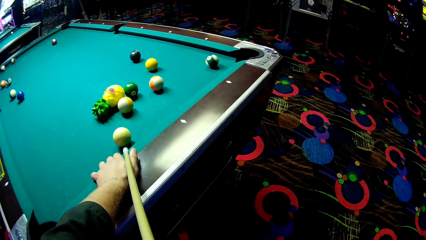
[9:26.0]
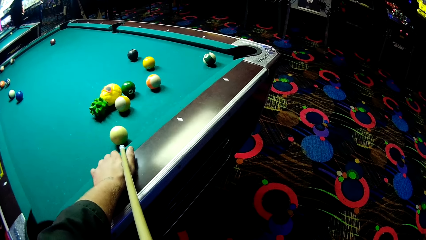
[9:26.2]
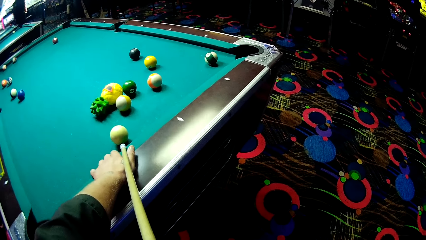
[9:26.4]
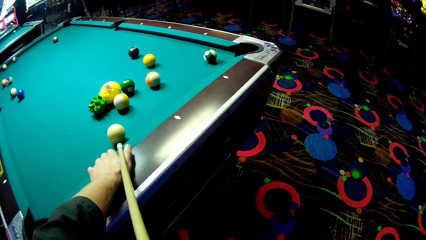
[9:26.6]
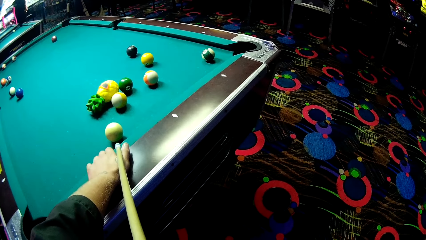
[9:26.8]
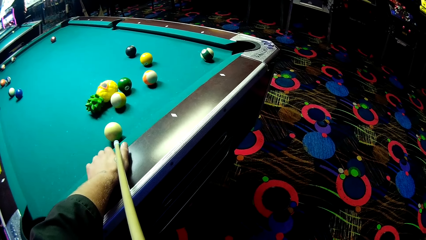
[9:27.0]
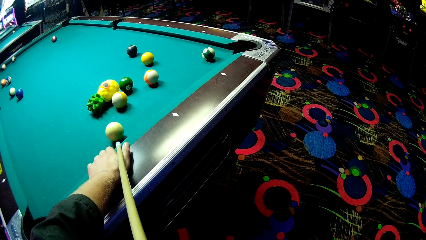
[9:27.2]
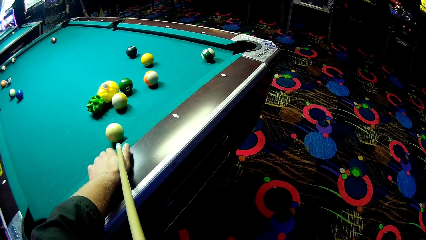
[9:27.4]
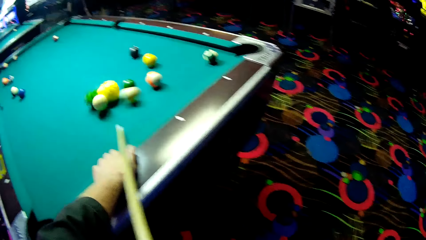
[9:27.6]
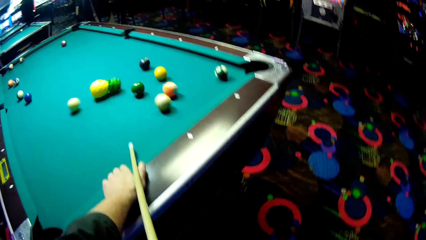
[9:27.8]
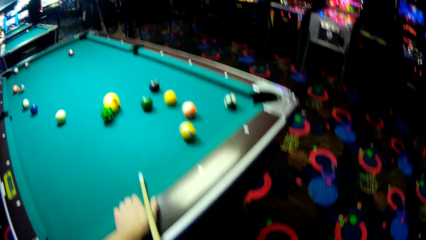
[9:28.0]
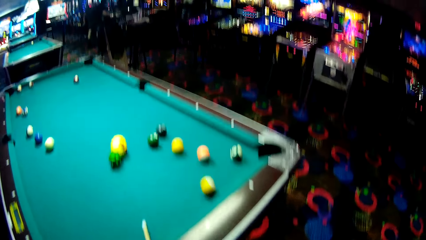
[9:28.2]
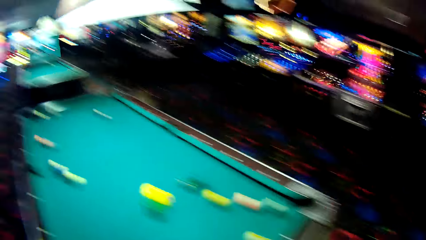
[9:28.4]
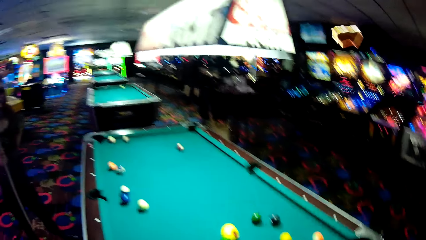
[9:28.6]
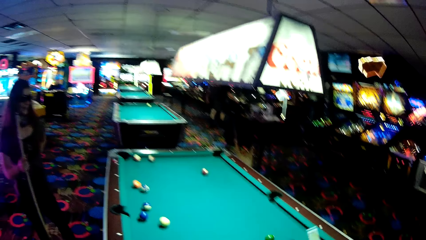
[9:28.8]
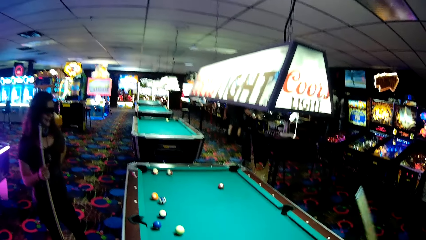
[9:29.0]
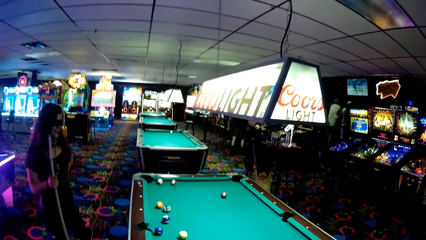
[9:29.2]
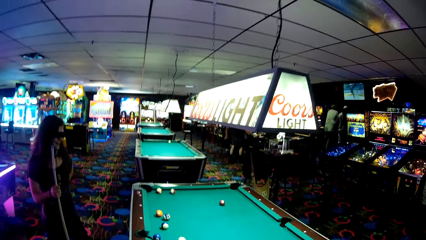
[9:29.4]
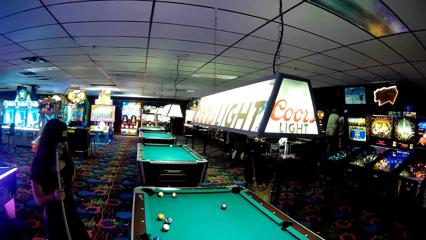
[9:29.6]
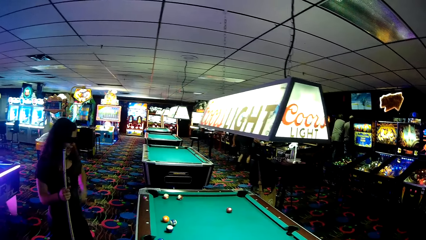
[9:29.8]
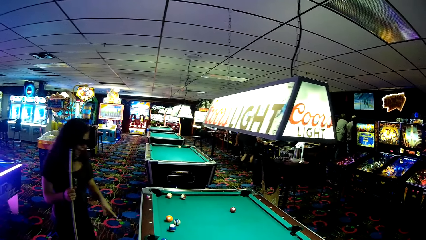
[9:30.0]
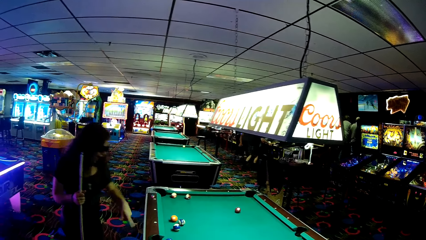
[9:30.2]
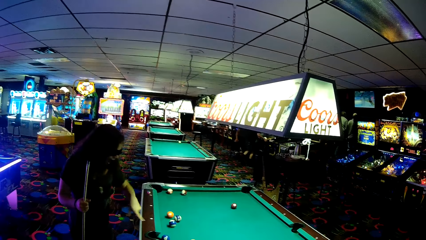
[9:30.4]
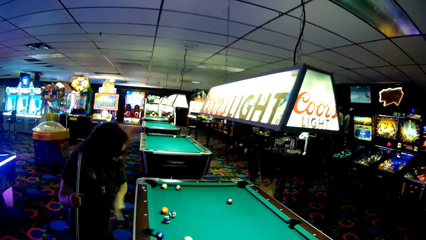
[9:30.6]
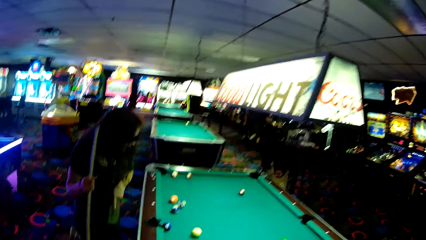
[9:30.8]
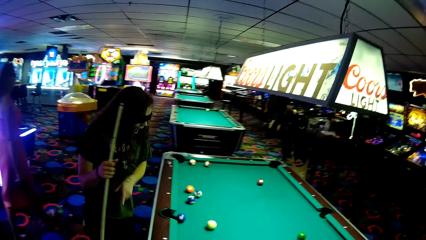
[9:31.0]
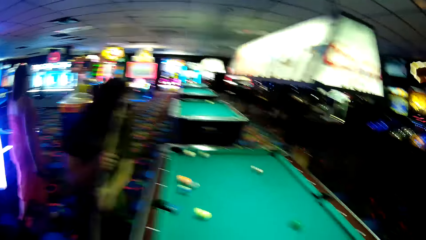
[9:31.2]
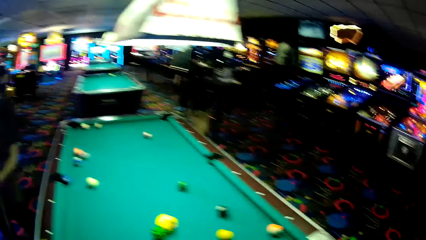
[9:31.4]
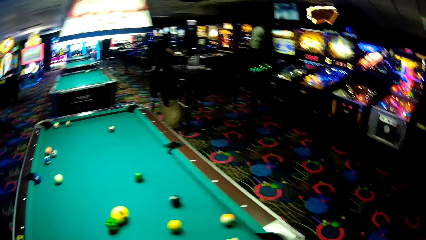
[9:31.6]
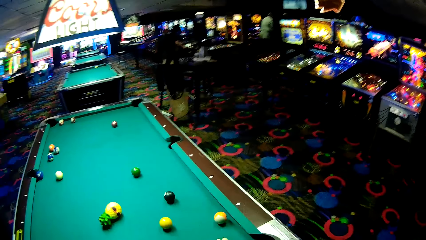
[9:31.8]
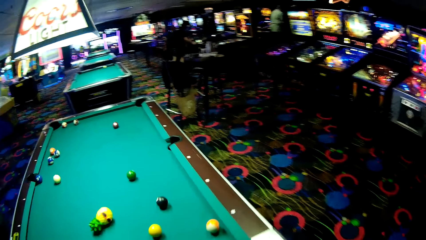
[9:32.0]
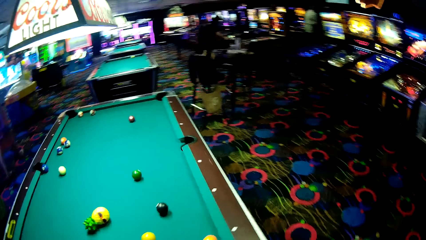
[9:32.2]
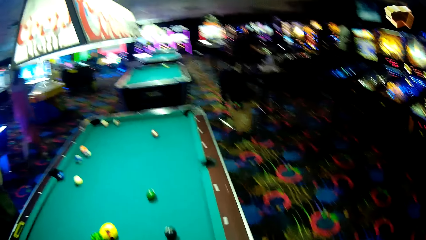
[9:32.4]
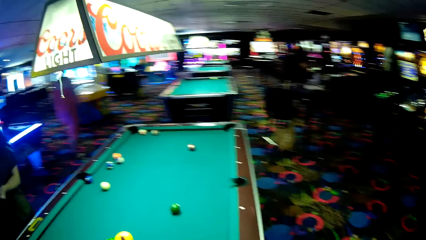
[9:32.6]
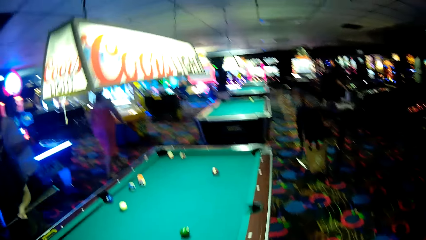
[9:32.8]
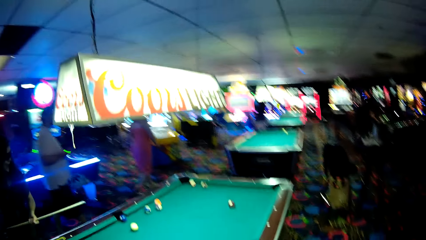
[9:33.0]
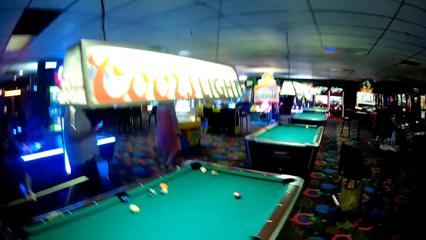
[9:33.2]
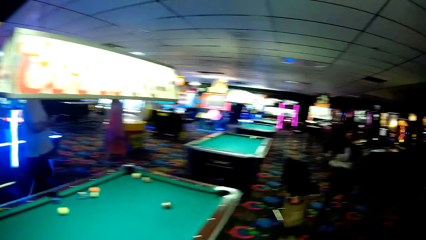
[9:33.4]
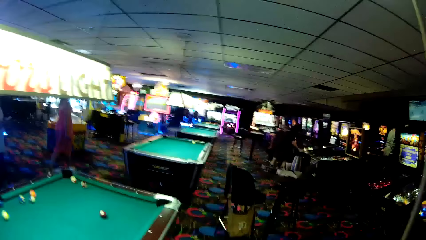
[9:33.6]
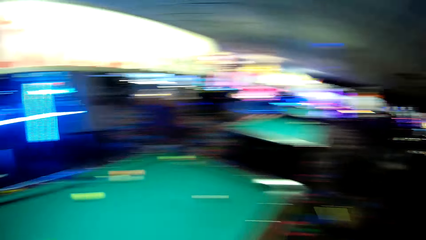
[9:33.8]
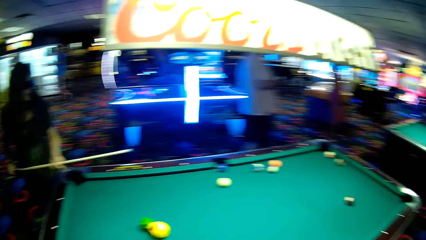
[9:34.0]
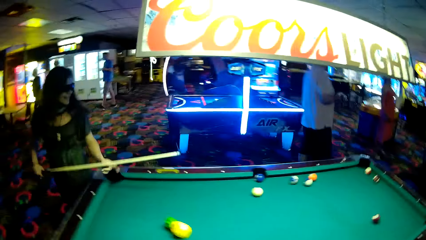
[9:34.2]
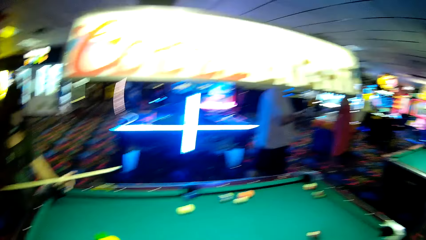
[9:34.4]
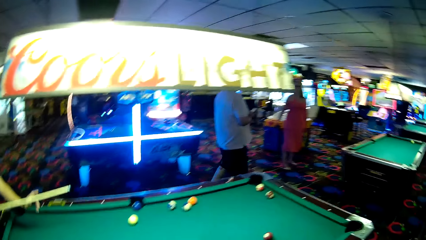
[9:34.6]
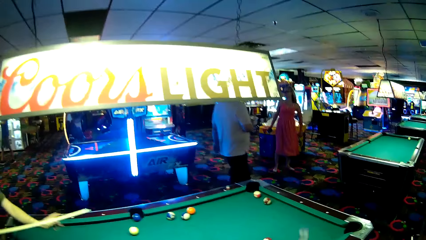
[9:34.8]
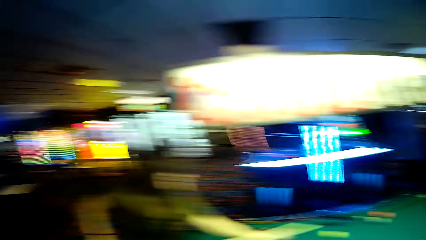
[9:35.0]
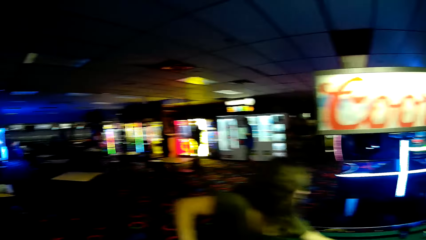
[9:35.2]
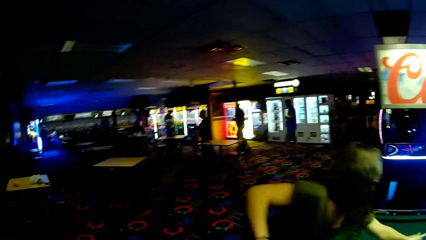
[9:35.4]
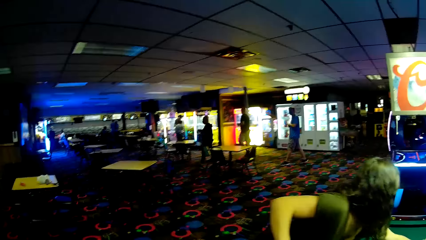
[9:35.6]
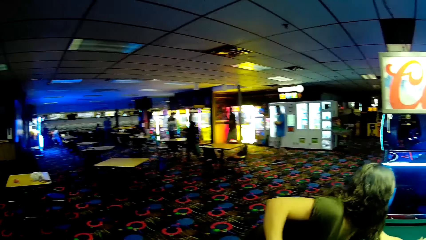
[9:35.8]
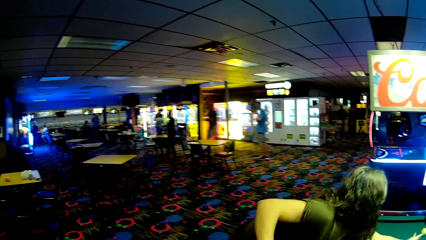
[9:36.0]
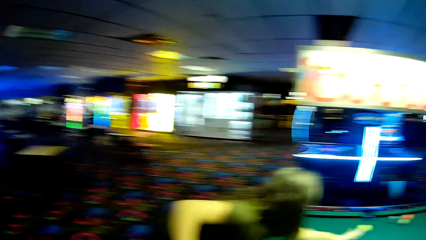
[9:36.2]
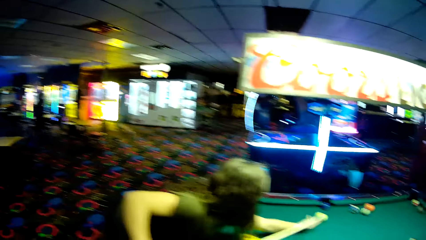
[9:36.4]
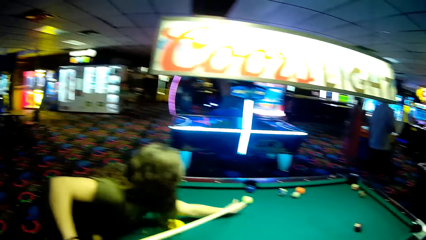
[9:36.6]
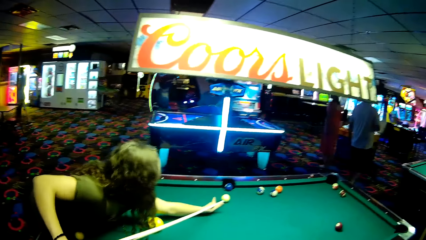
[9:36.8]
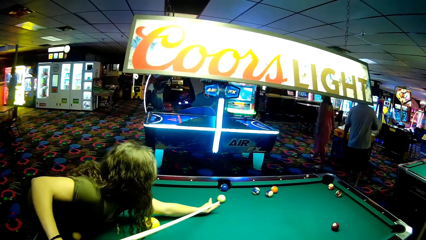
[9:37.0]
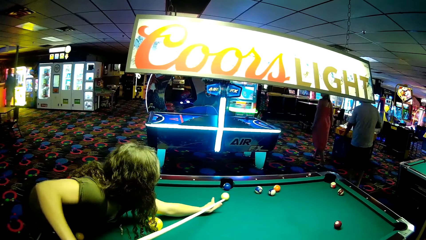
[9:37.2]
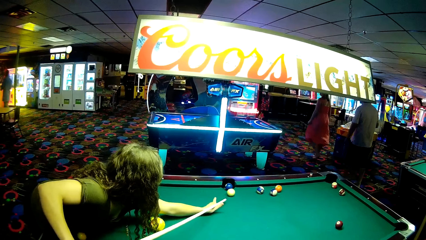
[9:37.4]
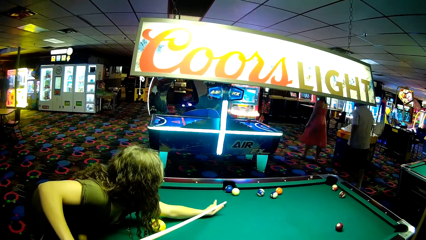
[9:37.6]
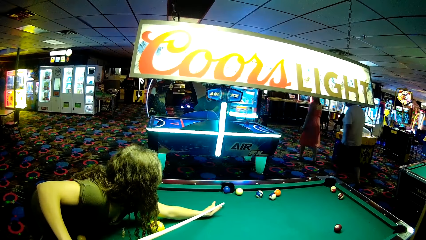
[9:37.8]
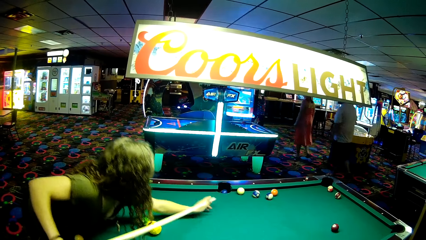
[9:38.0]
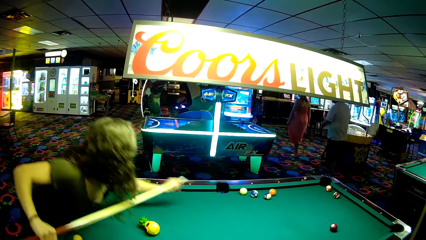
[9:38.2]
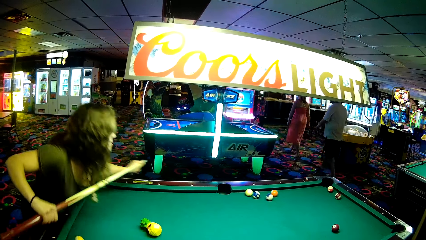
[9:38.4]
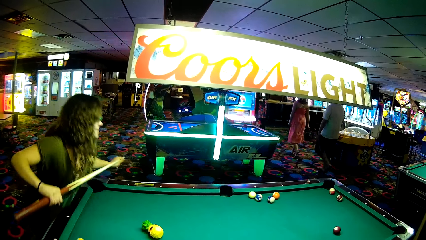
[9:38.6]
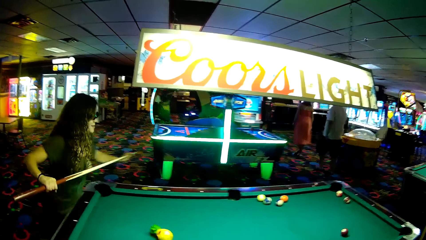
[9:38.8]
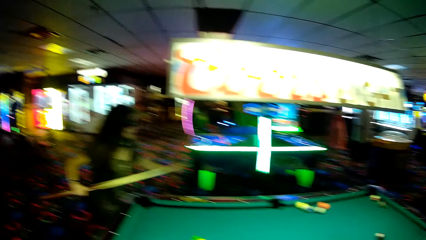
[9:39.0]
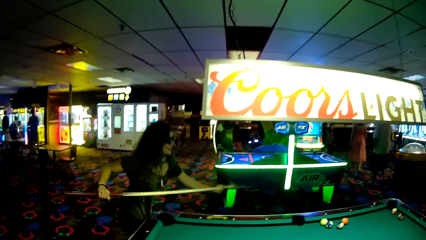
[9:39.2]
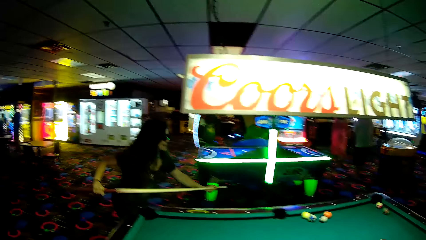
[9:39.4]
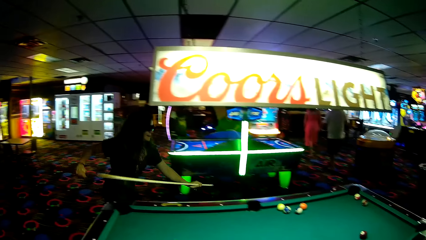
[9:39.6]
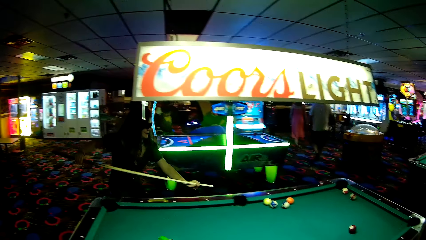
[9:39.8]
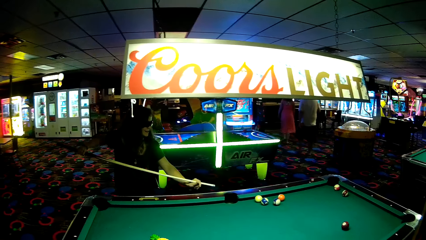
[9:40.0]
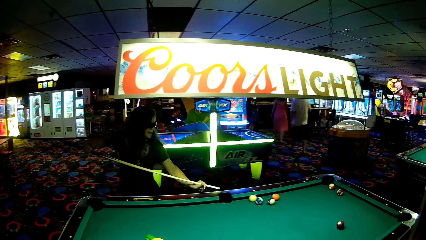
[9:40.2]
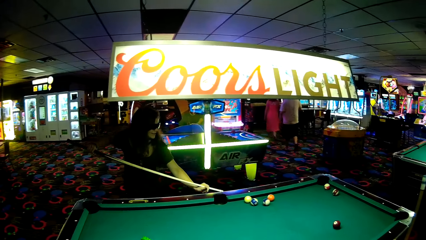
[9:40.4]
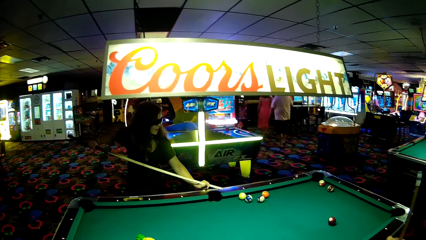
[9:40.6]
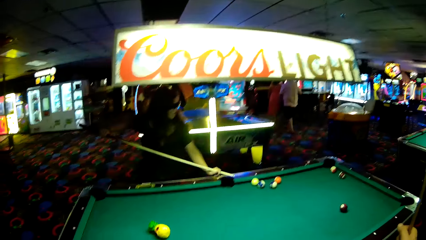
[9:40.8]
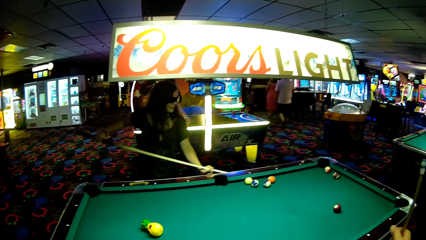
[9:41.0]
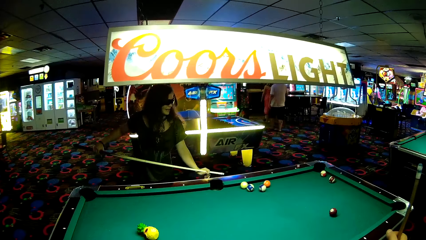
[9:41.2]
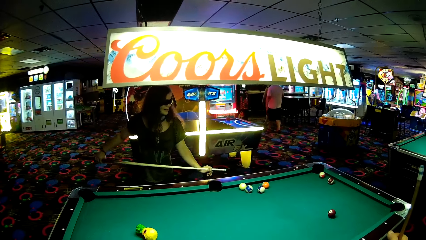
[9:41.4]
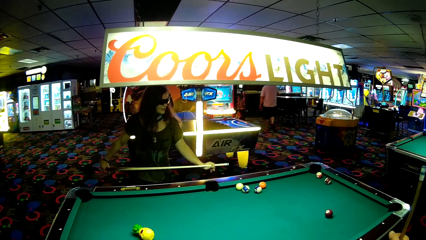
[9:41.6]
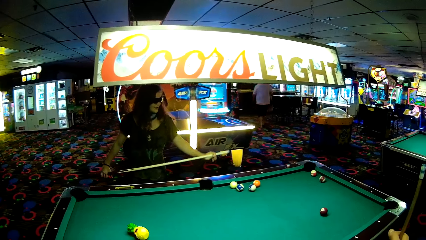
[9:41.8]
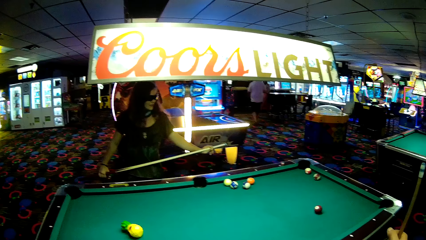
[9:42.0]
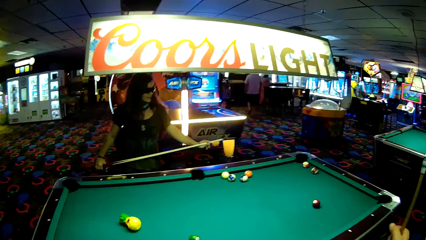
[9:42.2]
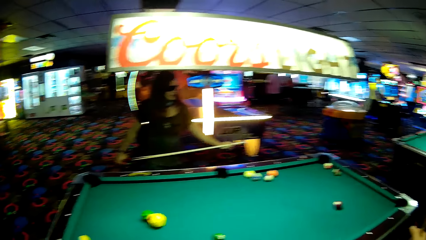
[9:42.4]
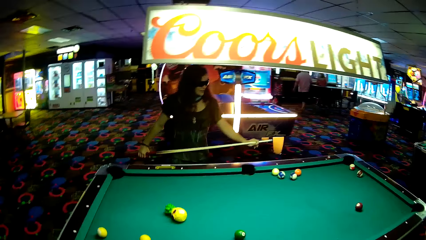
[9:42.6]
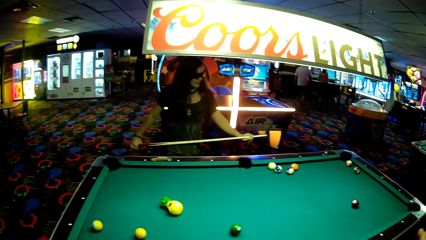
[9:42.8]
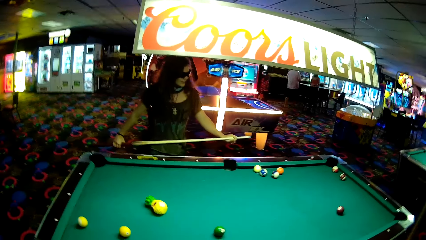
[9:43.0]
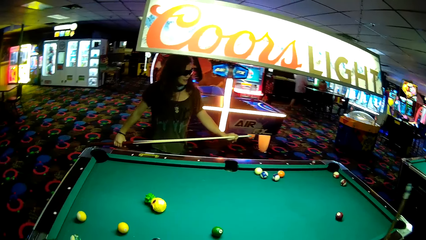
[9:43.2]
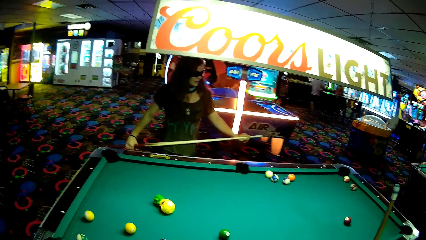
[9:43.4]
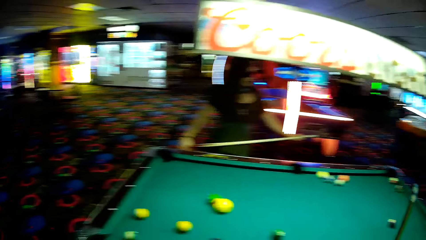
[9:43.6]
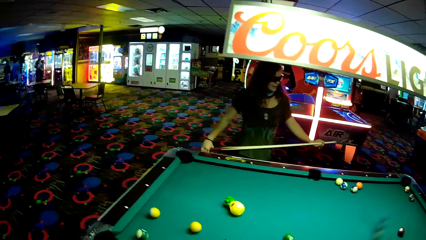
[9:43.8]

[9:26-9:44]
The camera wearer adjusts the cue stick. A woman points at pool balls on the pool table. Another woman and a person pass behind the first woman. The first woman walks around. The camera wearer walks around the pool table. The first woman adjusts the cue stick. The camera wearer looks around the game room and looks towards the pool table. The first woman plays pool using the cue stick. She walks around the pool table and views the balls on the pool table.
